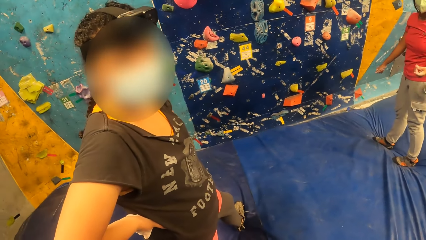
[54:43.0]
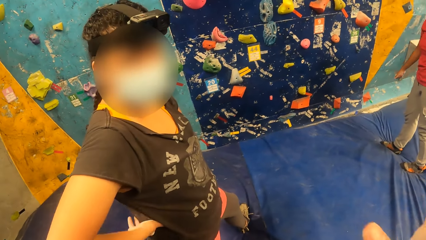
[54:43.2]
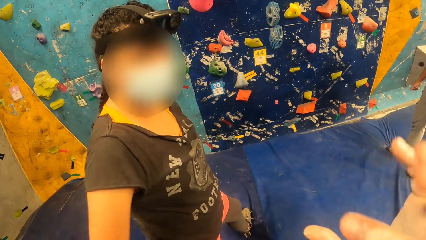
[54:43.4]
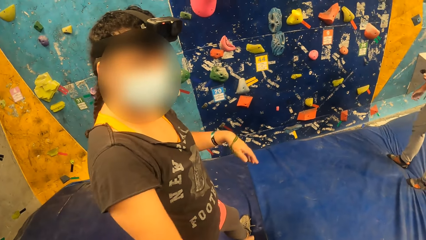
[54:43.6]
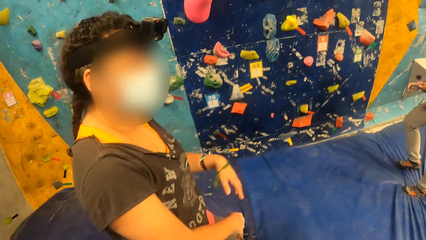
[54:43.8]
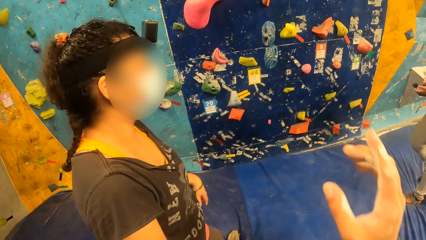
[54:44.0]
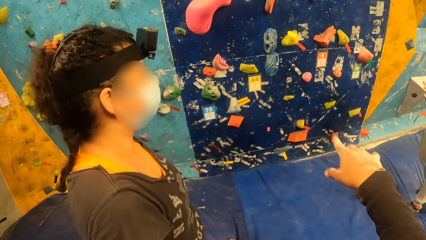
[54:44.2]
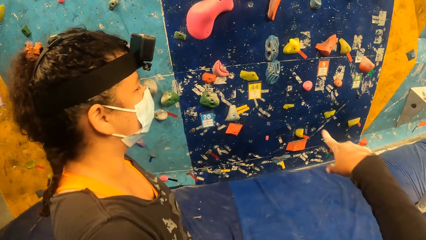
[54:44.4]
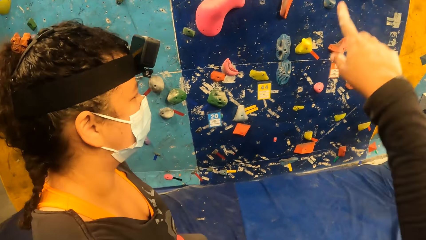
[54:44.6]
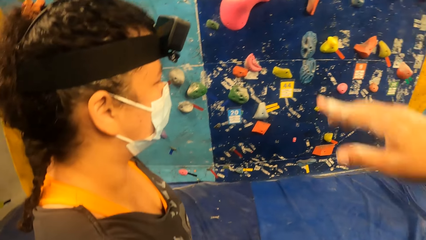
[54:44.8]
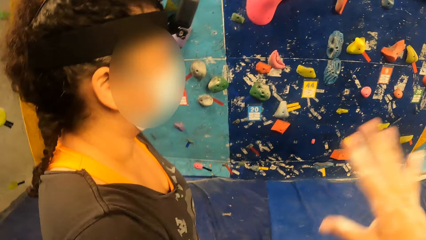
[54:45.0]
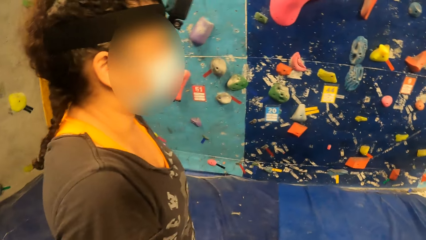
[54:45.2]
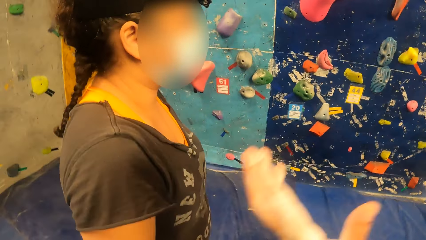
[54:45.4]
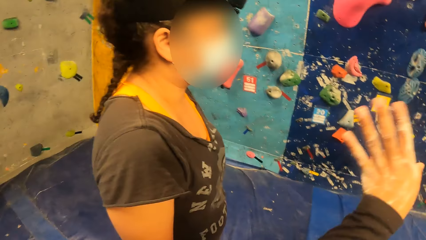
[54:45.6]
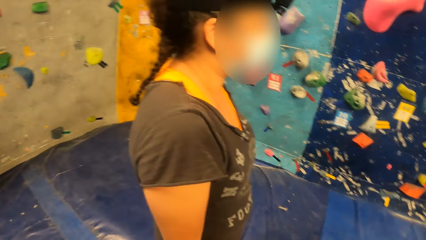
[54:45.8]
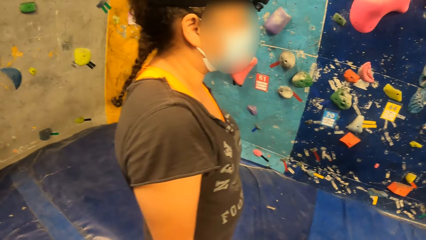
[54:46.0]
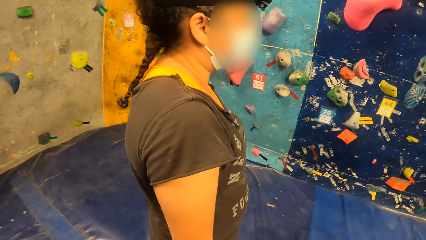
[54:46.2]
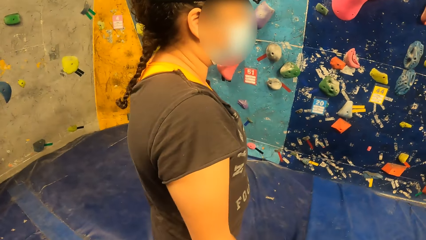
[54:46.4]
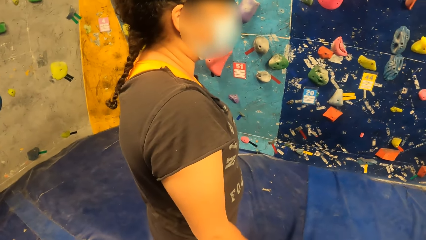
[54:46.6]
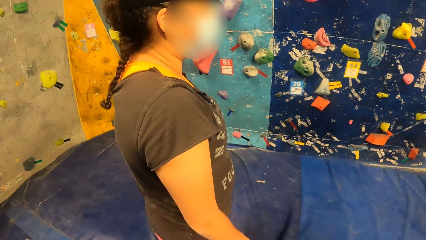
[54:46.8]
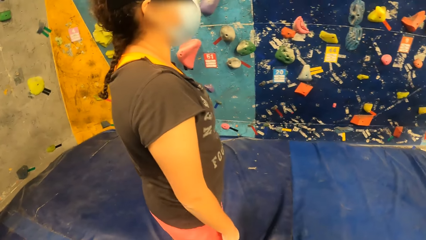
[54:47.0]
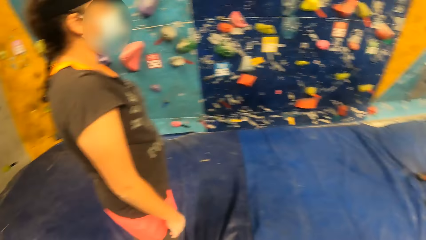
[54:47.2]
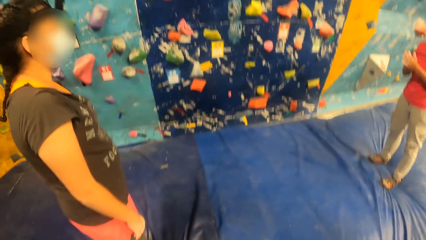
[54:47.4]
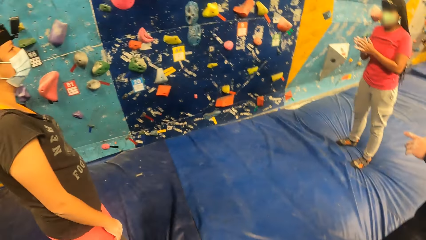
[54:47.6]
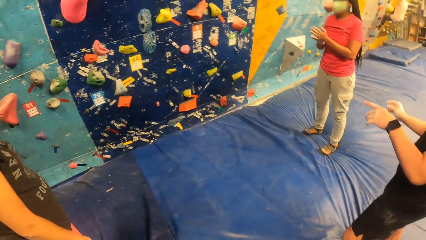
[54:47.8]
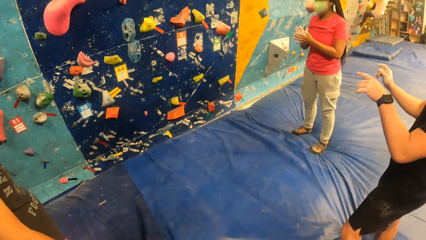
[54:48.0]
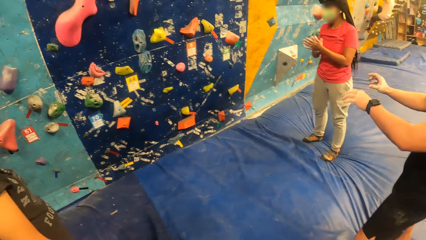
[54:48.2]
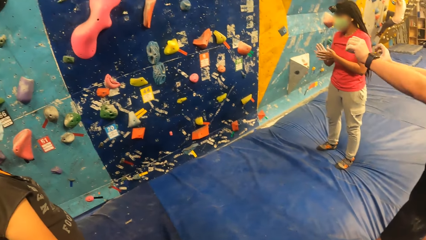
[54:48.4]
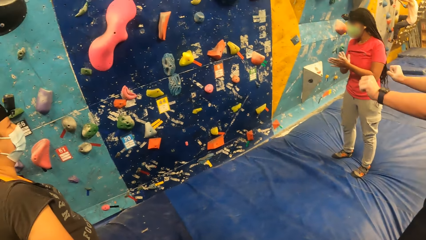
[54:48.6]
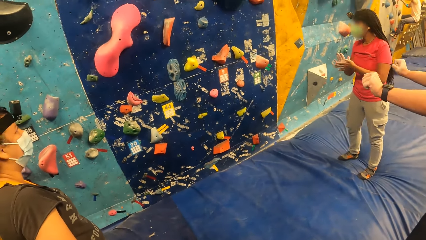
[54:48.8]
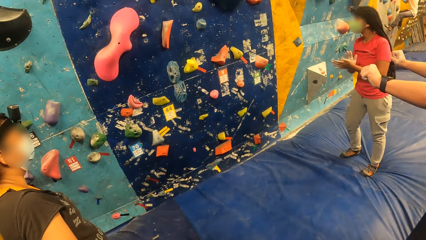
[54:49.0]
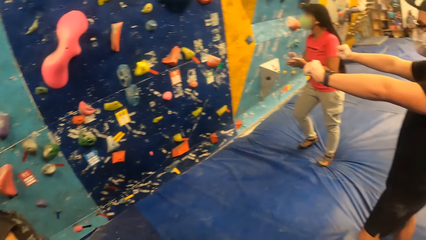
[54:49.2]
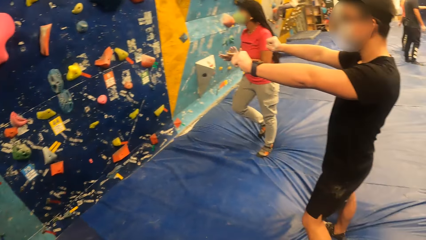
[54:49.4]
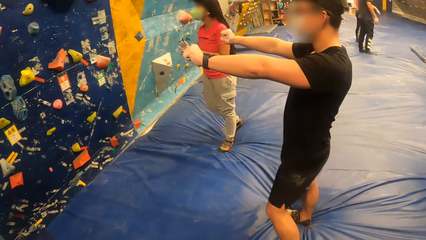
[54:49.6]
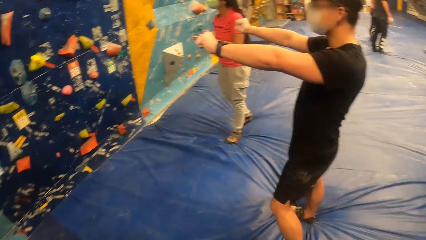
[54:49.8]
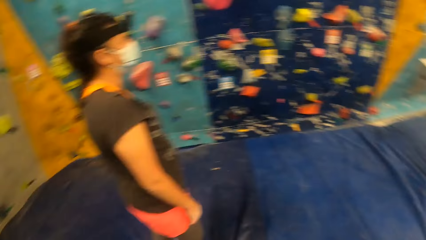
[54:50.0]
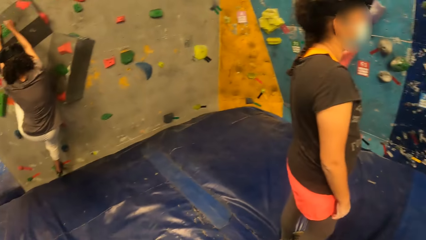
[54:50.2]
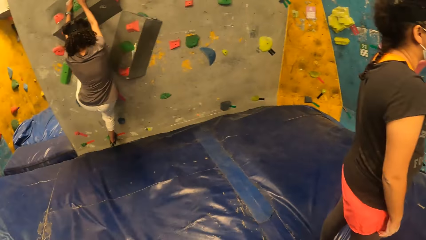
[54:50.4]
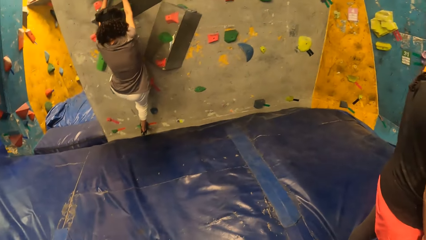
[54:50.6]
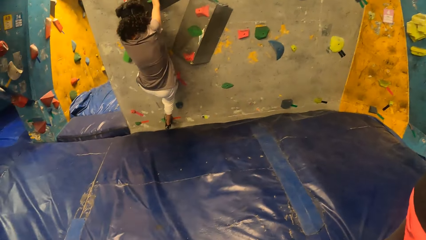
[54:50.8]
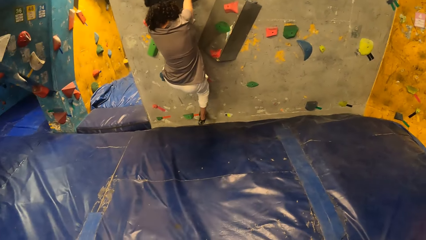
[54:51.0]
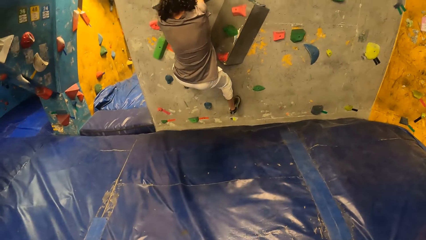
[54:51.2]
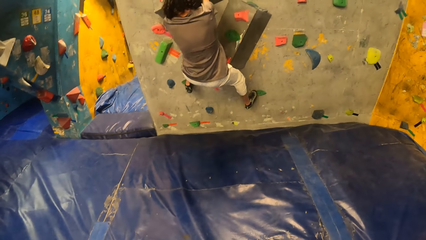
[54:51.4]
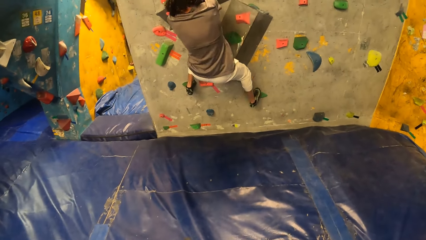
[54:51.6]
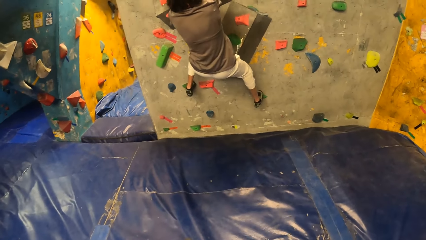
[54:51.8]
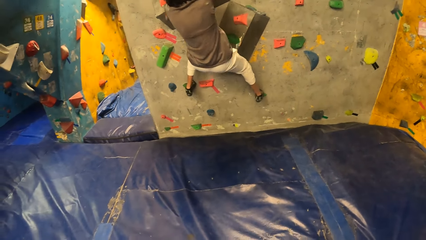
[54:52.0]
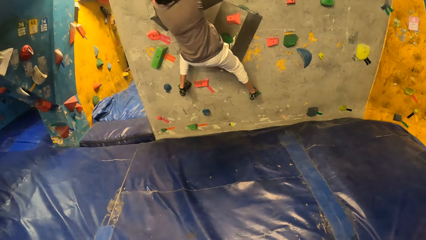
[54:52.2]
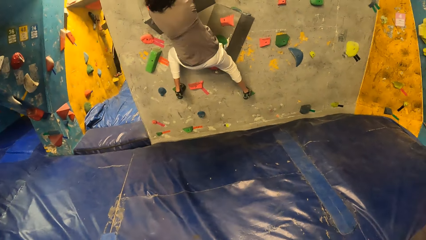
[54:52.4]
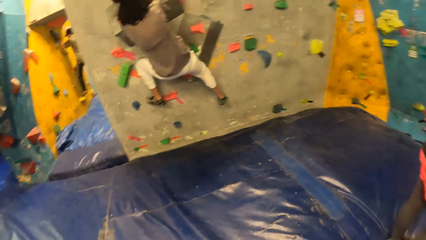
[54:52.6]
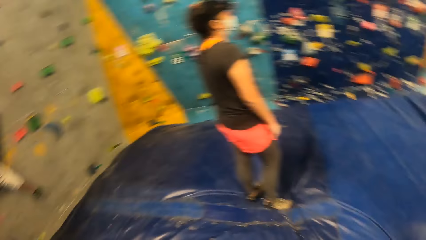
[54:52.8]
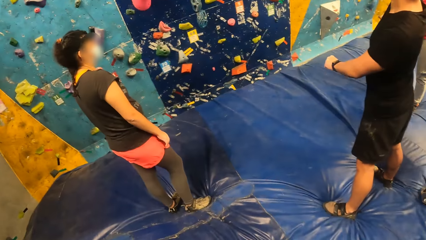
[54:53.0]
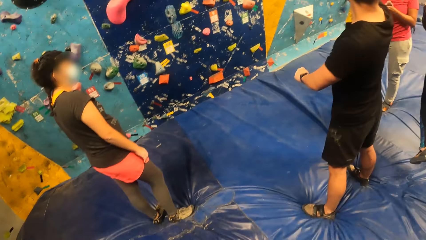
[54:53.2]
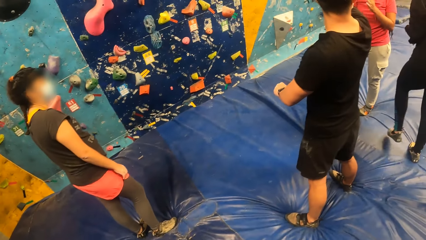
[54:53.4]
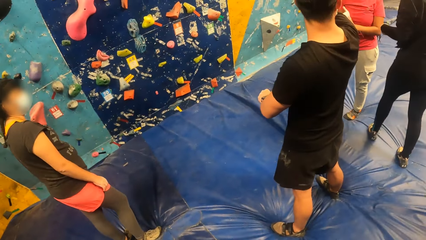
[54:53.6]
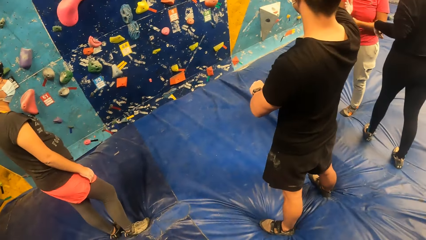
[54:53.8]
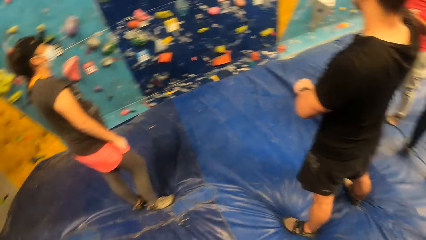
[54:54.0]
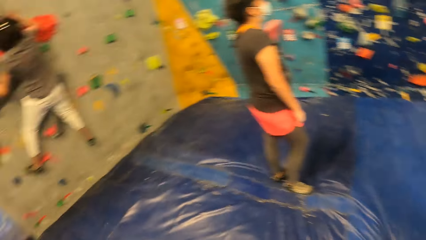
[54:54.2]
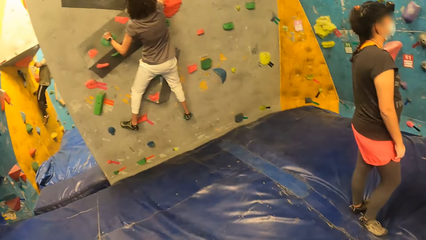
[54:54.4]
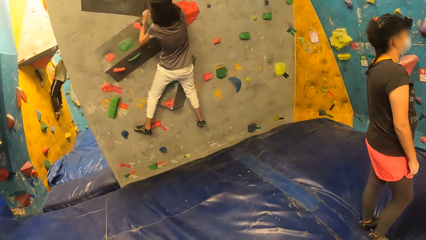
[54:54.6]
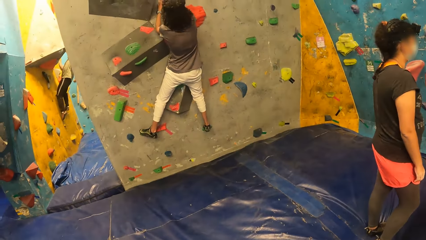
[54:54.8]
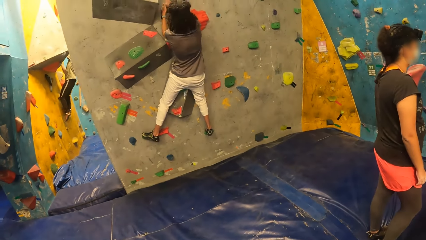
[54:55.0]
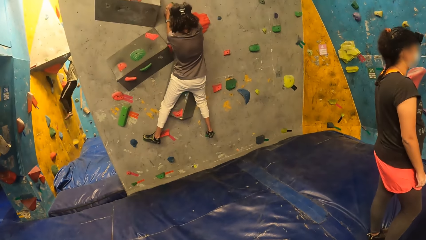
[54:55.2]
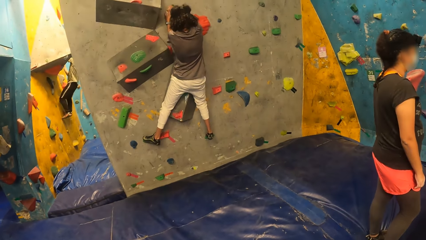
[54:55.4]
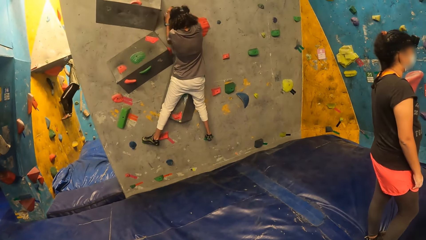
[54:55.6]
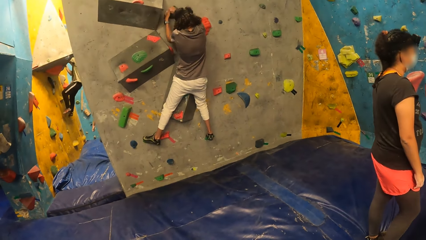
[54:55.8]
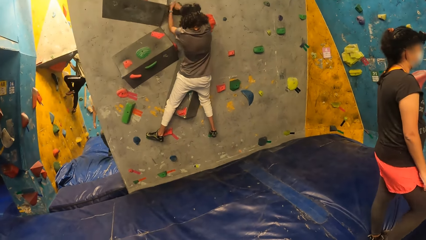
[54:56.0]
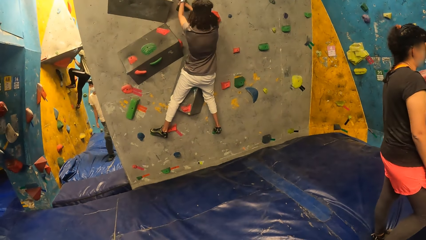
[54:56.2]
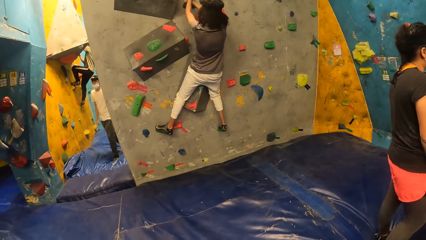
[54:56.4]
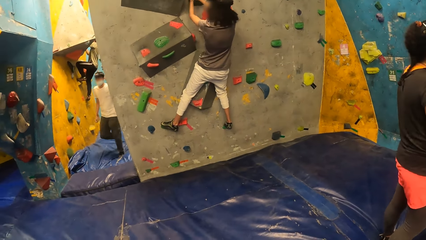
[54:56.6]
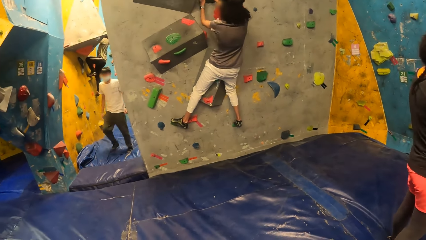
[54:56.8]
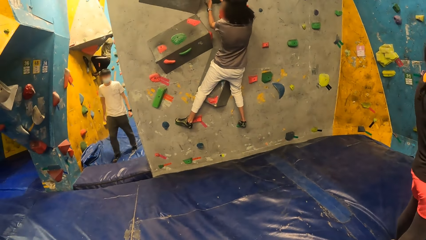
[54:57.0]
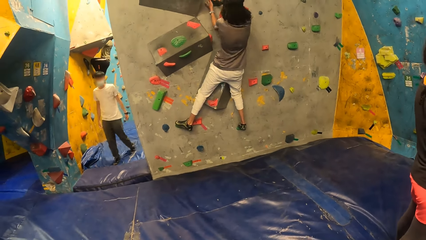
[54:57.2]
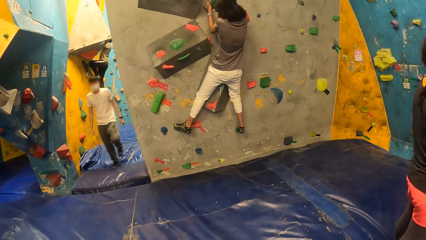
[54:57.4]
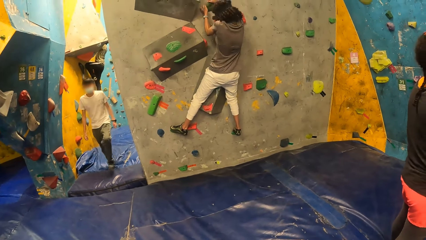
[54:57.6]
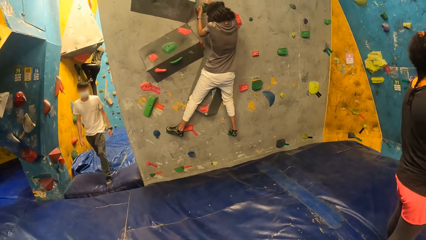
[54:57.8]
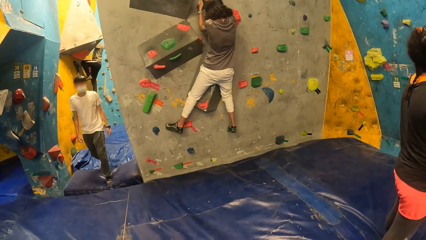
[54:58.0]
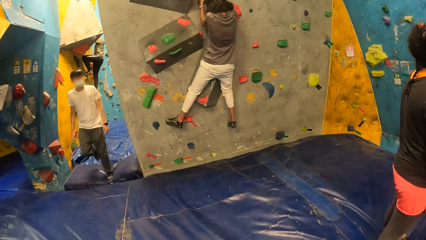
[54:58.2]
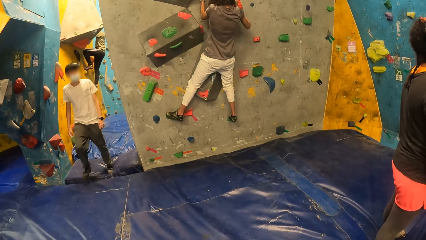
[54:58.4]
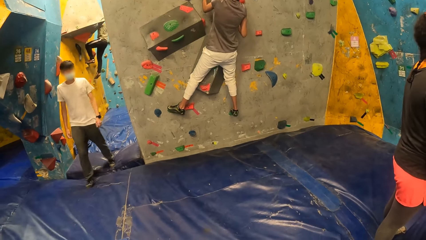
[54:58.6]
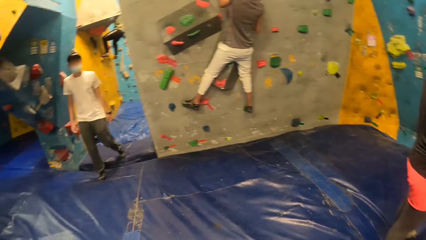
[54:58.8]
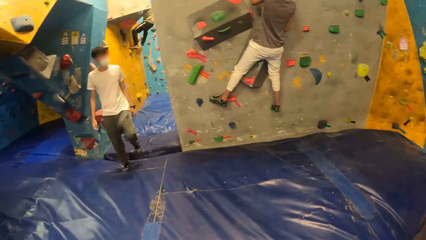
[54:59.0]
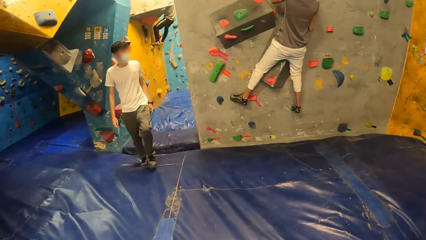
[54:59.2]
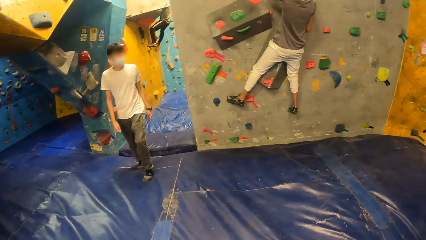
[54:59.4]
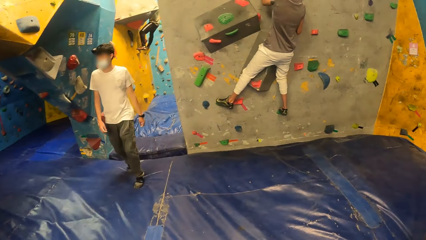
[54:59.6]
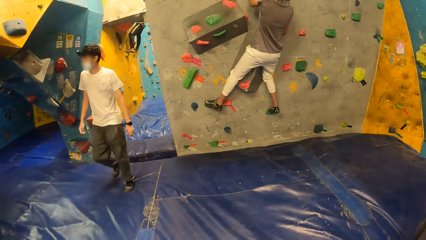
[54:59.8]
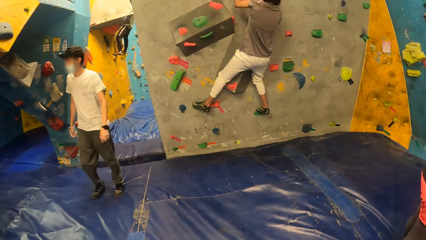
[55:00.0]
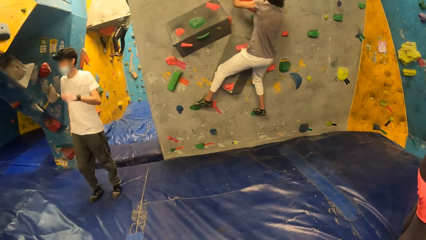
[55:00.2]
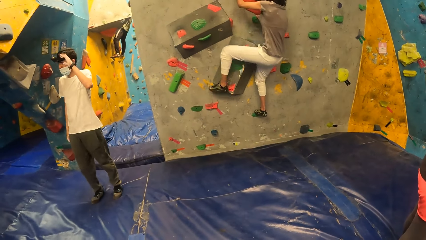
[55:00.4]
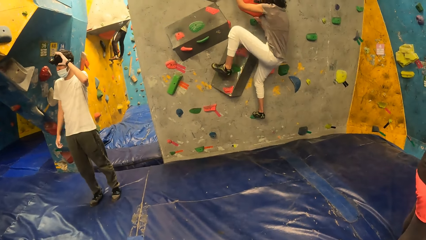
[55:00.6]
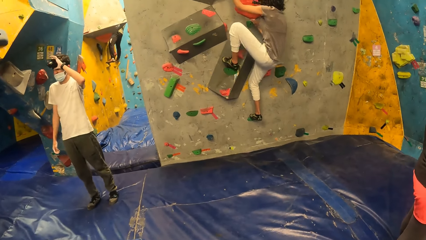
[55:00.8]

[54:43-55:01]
The camera wearer turns to the side, points at the wall, and turns to the side. A person stretches hands around. The camera wearer turns to the side. A woman climbs a wall by climbing holds. The camera wearer turns to the side. The woman climbs the wall by climbing holds.
